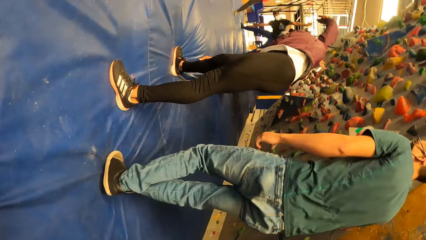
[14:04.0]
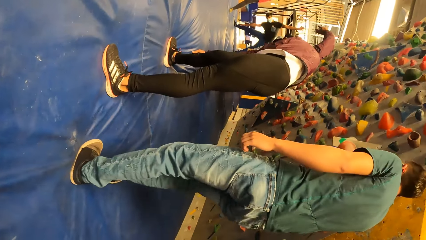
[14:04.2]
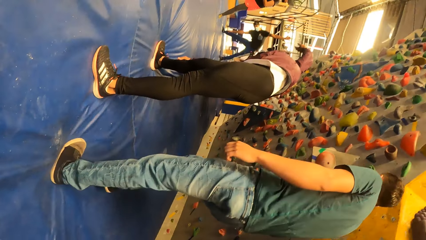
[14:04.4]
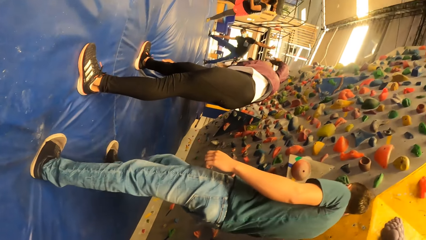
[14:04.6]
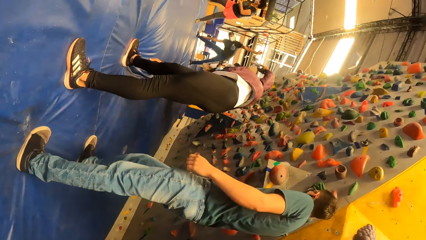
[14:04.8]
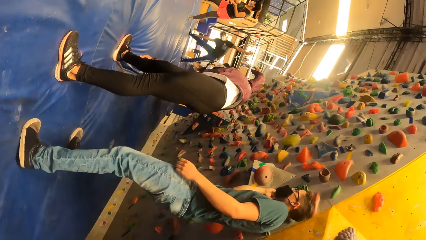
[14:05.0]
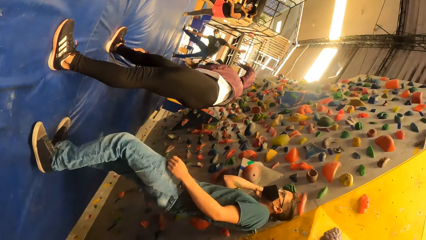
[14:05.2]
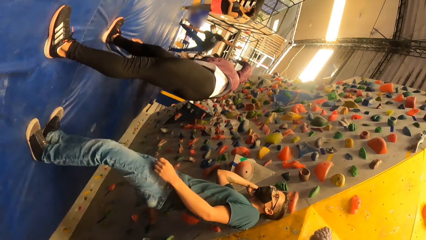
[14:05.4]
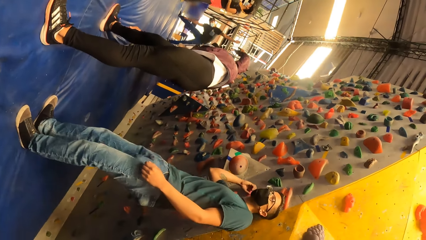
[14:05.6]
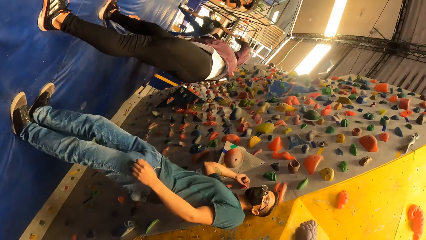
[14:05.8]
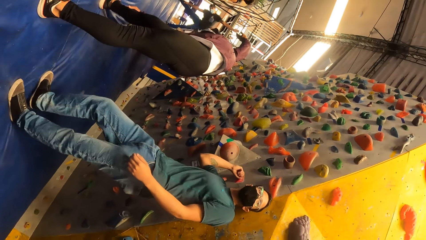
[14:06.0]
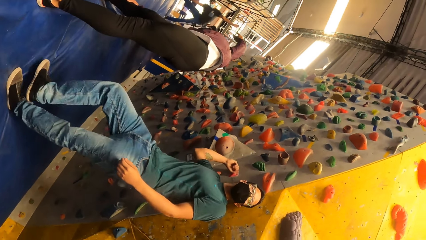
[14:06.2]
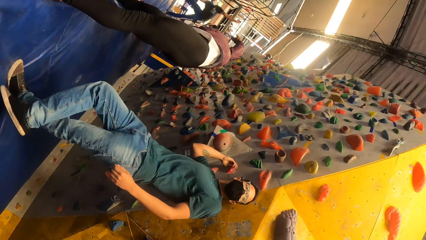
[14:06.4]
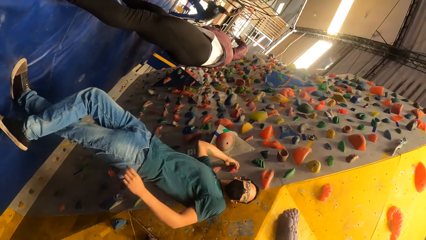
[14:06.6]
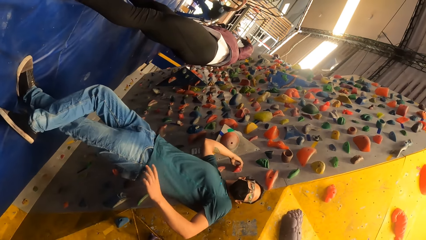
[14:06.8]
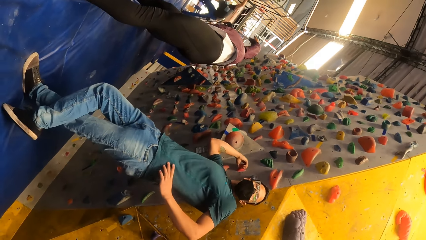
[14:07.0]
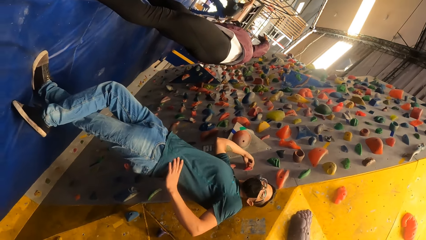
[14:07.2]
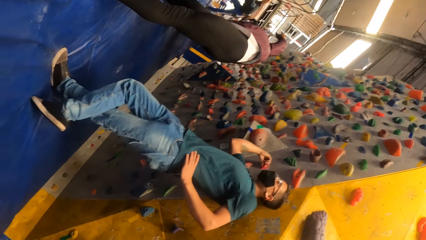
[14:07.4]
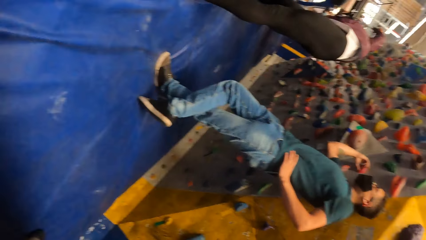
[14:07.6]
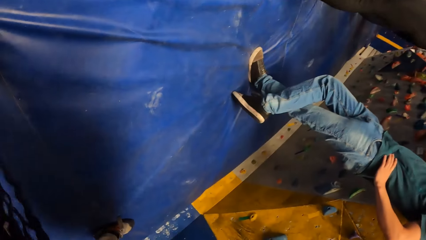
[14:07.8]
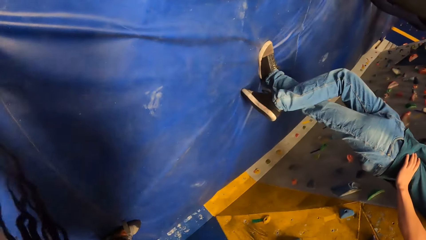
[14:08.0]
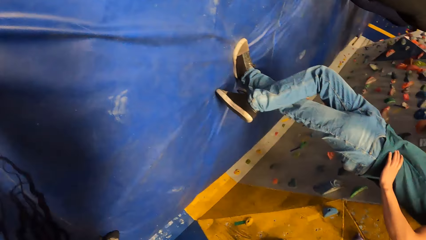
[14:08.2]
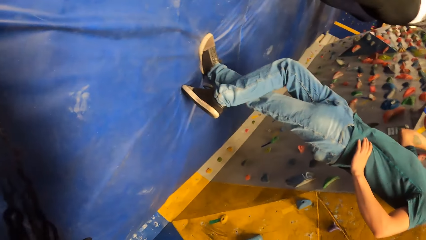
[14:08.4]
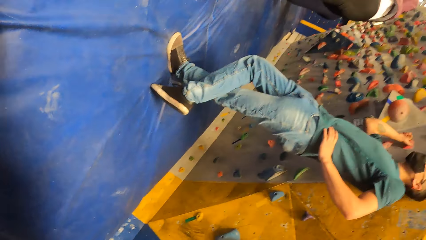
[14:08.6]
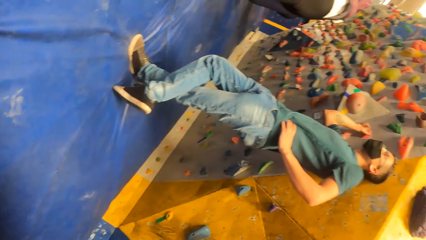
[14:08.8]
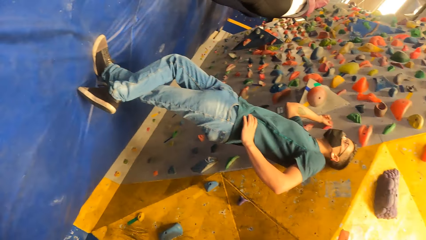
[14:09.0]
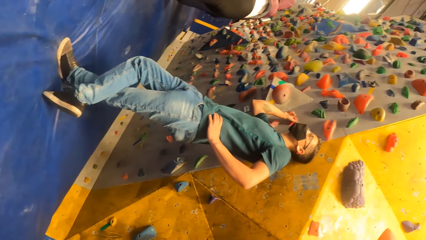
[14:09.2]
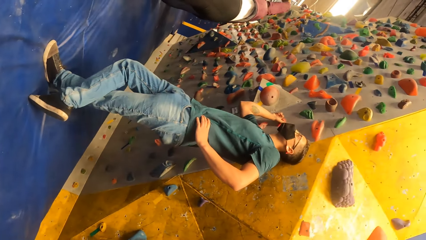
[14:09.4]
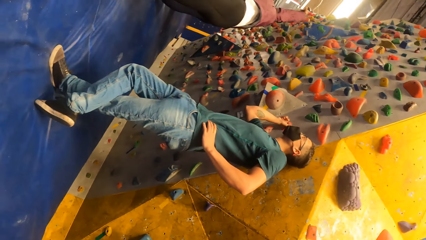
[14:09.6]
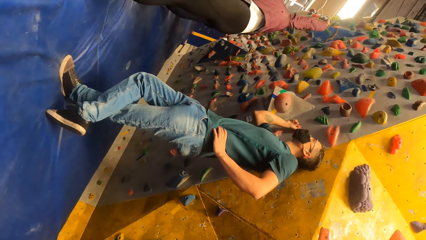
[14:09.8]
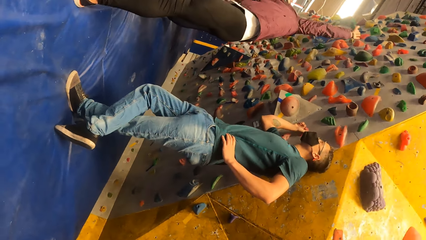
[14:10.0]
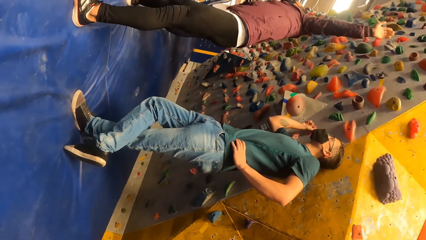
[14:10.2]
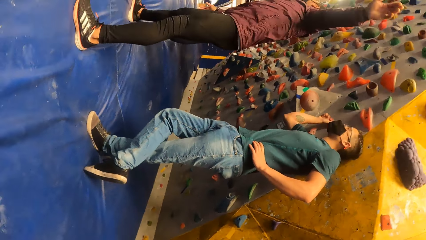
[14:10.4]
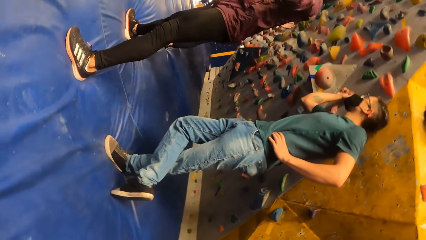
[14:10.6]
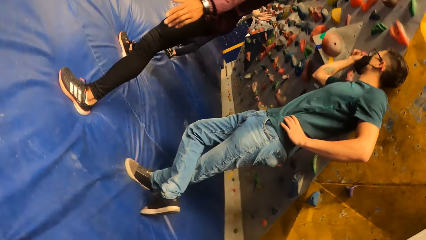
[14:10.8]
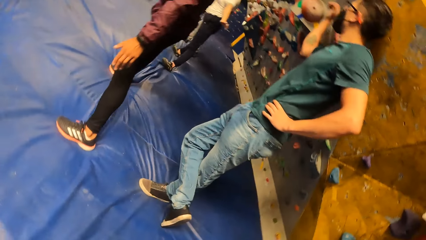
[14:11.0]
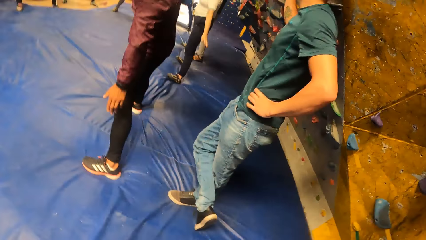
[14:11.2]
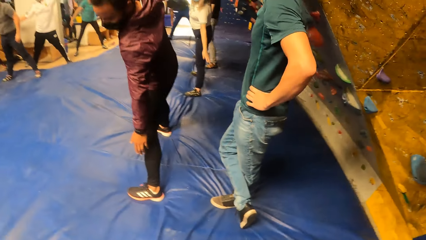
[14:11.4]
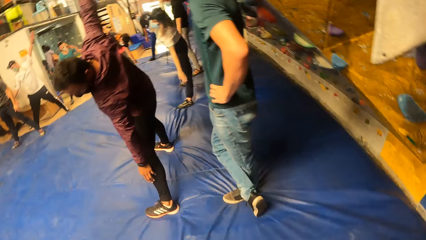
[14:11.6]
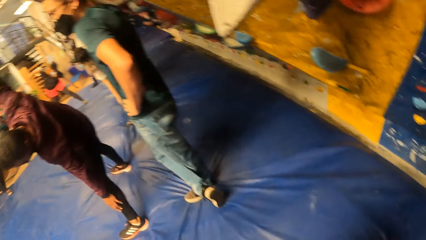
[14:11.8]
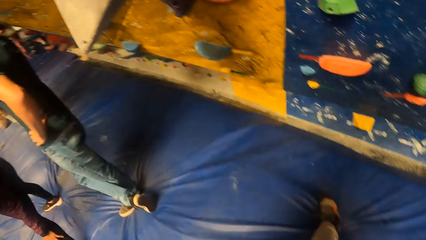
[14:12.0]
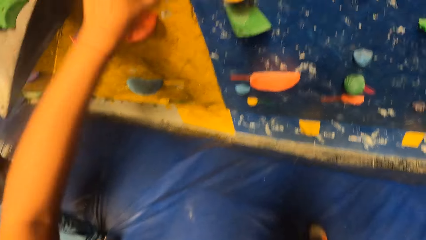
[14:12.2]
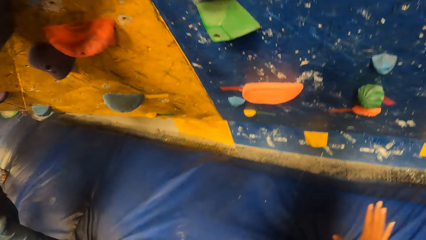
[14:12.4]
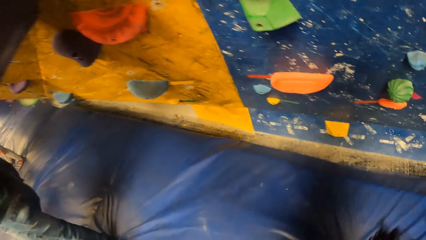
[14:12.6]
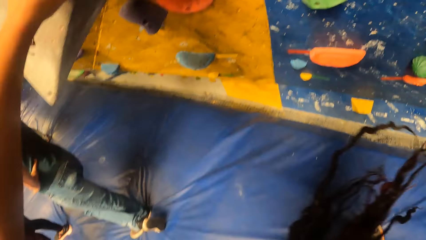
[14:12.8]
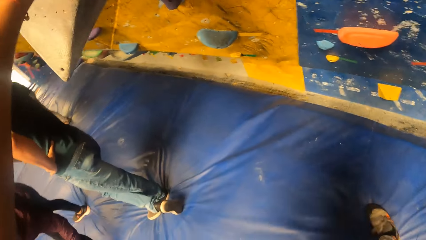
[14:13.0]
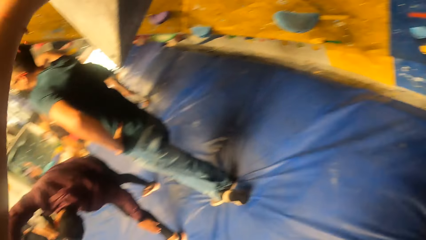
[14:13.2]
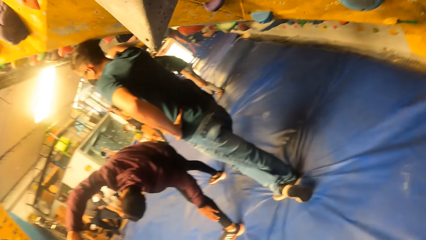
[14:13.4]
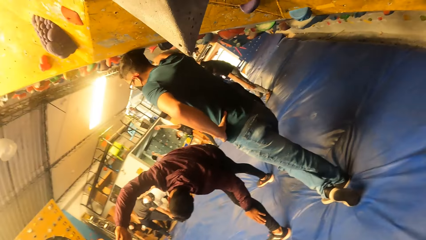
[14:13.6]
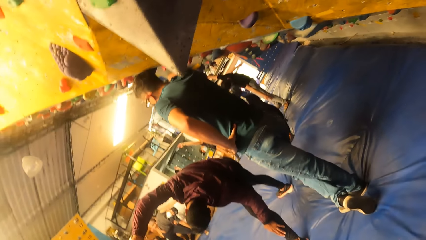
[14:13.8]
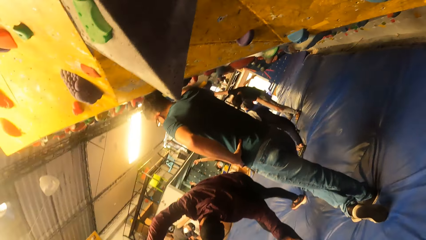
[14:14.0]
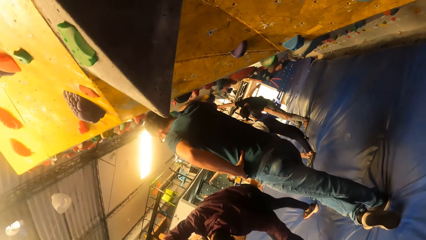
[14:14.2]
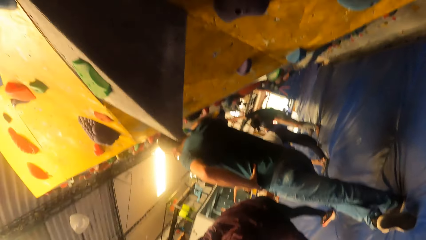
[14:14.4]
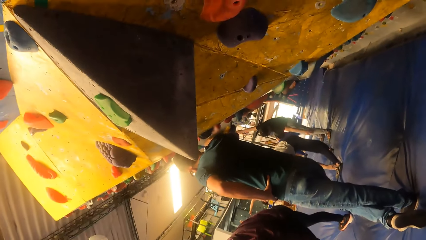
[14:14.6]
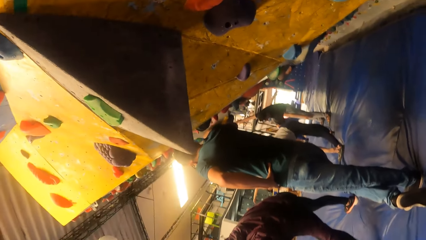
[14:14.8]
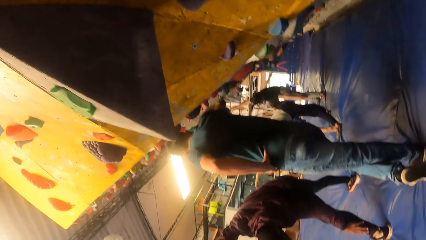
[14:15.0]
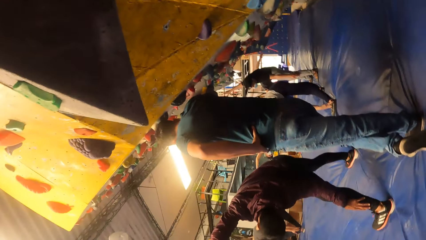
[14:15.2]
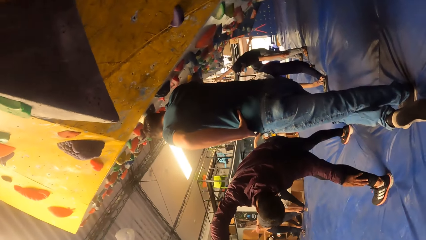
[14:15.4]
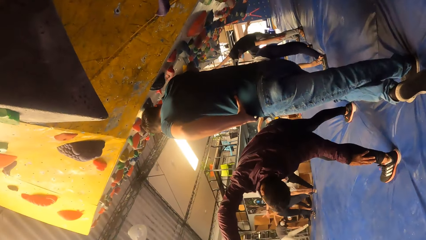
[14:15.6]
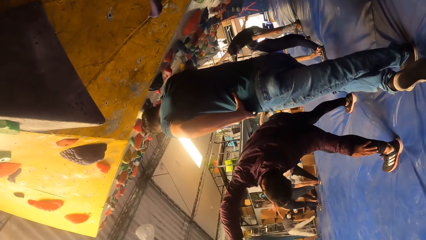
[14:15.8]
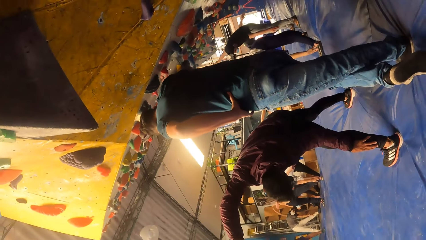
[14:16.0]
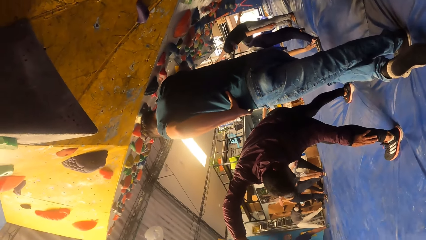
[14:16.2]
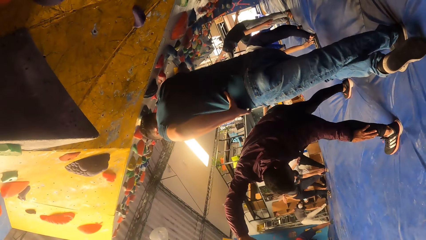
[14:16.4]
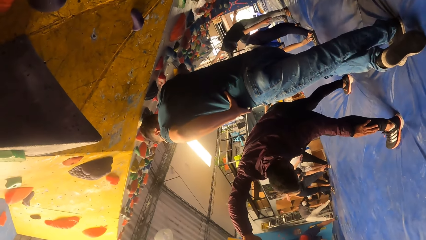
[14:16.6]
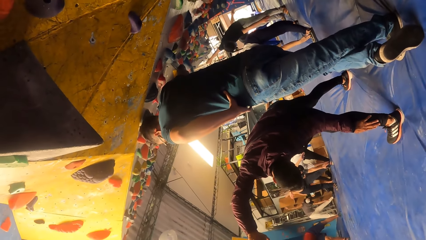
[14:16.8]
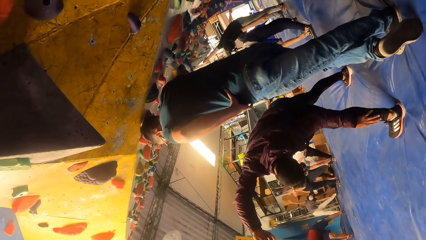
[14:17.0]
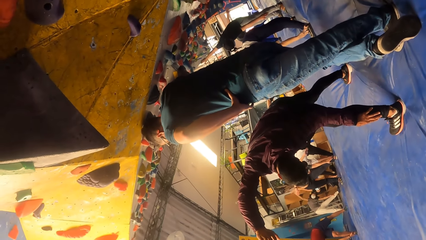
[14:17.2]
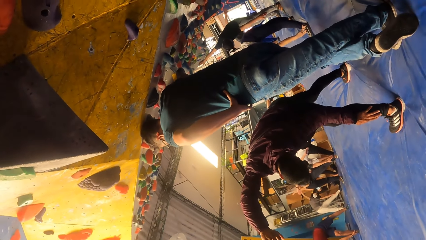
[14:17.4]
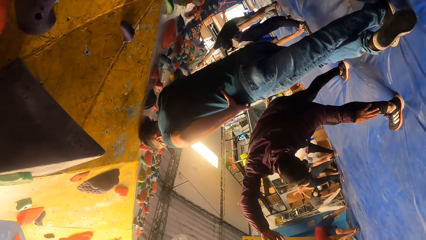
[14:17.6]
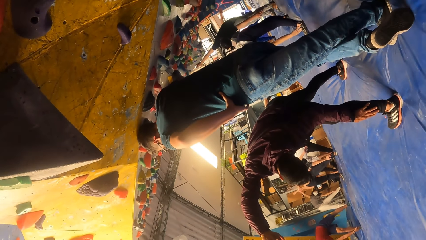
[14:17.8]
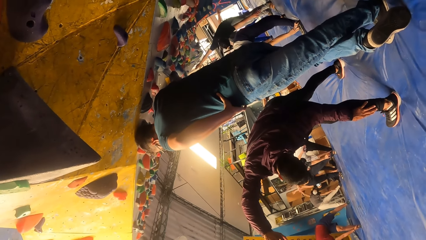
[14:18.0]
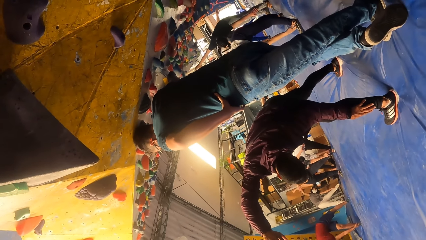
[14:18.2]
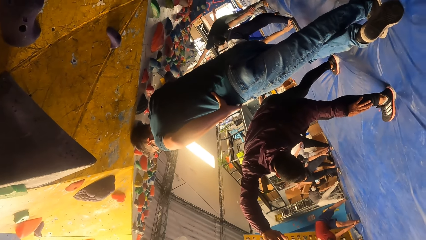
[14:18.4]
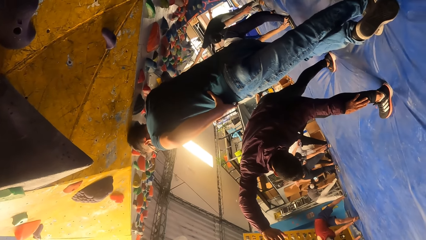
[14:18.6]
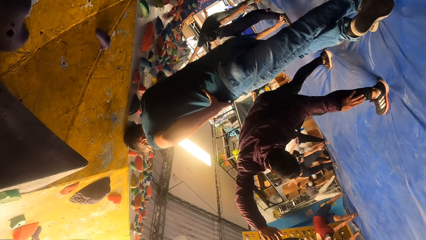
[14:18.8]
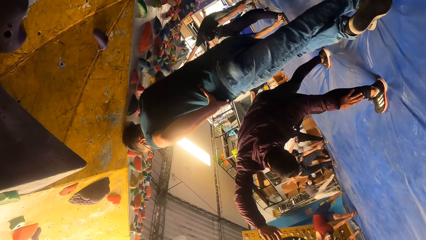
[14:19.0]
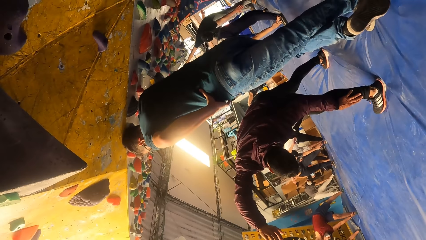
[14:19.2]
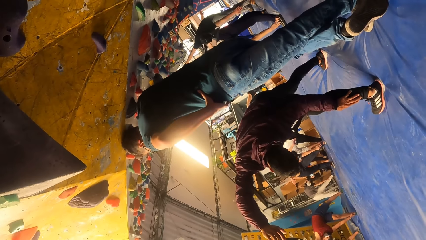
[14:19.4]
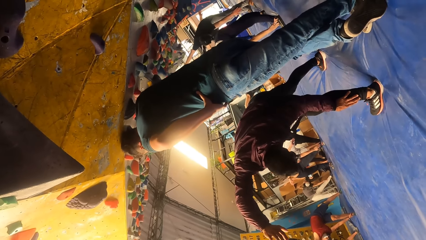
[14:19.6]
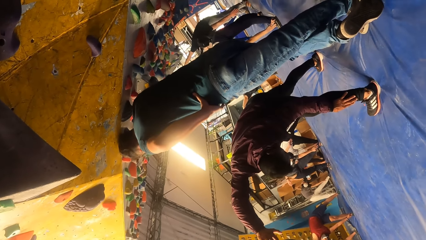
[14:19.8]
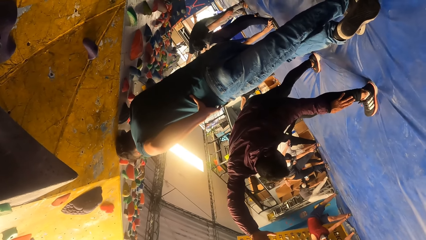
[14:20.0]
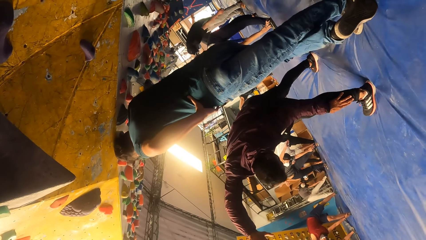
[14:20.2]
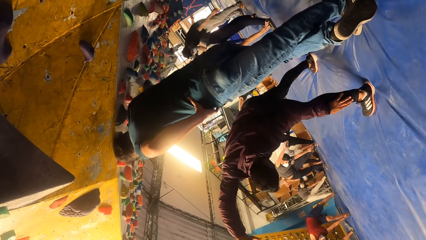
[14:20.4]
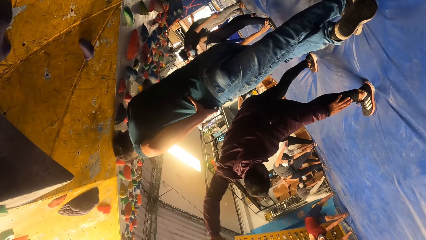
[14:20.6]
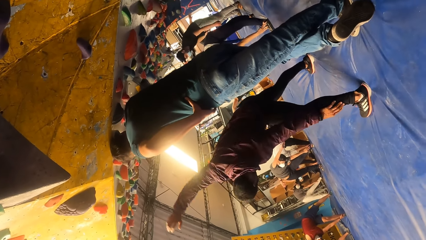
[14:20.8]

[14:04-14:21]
The other man touches a rock on the wall with his right hand. He crosses legs with his right leg. He puts his left hand on his waist. The camera wearer looks around. She stretches the hand. She touches the wall with her left hand.
